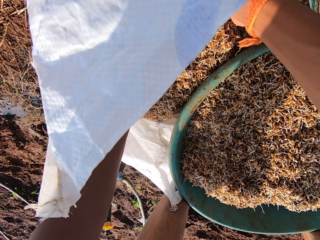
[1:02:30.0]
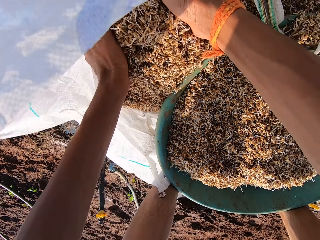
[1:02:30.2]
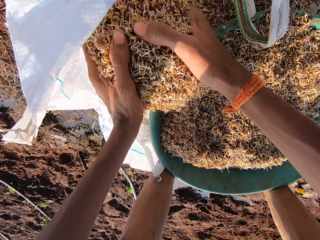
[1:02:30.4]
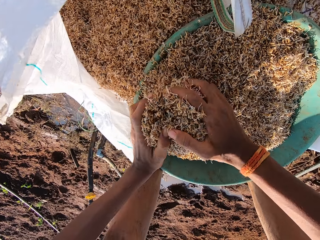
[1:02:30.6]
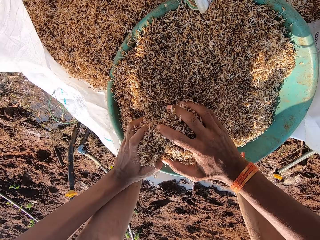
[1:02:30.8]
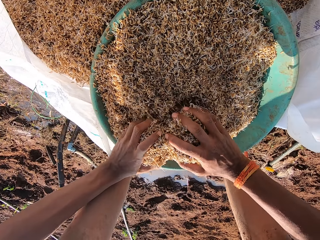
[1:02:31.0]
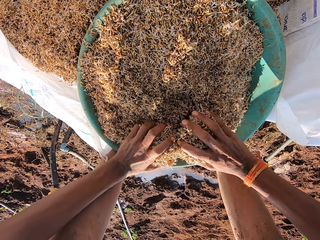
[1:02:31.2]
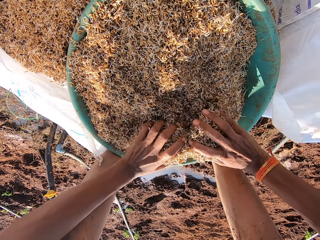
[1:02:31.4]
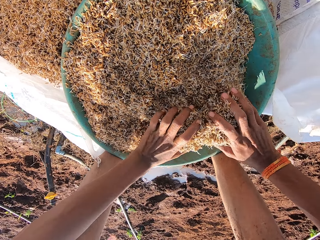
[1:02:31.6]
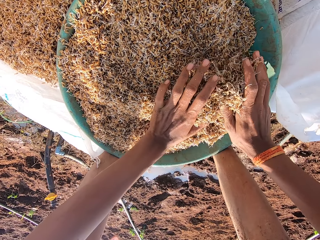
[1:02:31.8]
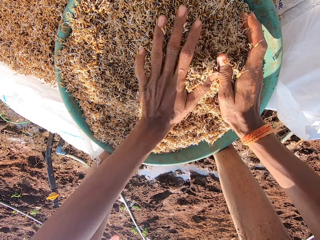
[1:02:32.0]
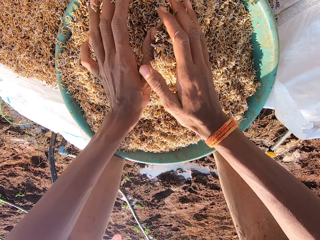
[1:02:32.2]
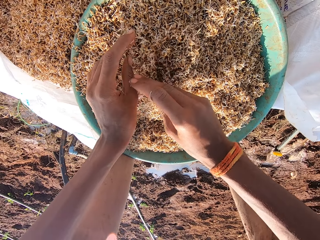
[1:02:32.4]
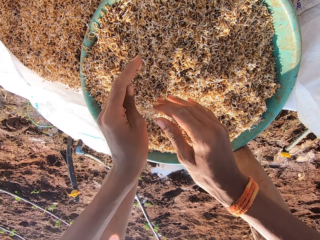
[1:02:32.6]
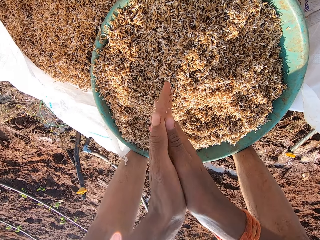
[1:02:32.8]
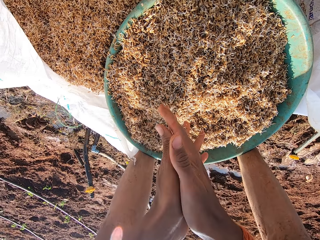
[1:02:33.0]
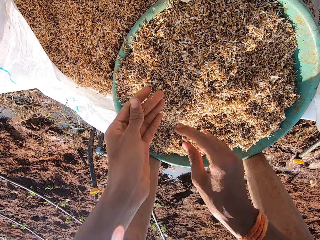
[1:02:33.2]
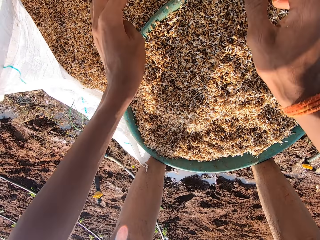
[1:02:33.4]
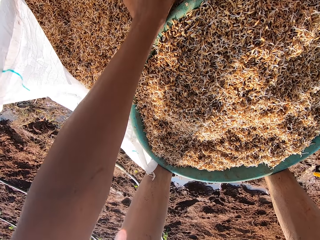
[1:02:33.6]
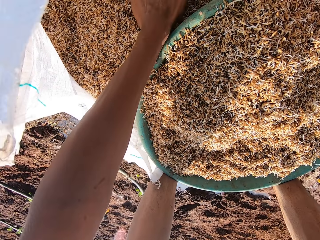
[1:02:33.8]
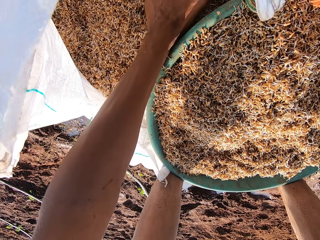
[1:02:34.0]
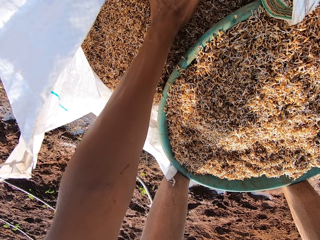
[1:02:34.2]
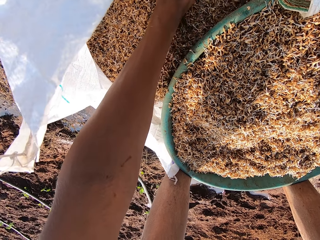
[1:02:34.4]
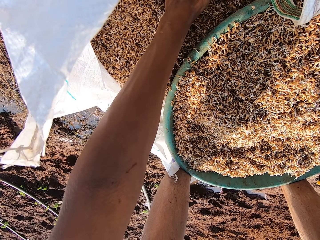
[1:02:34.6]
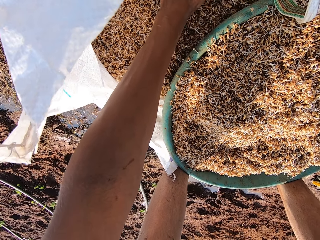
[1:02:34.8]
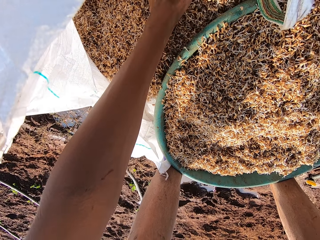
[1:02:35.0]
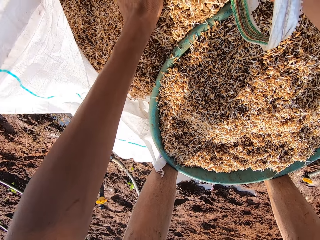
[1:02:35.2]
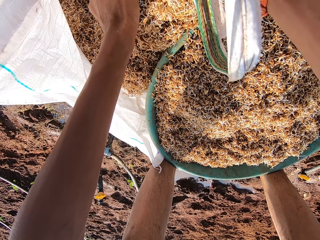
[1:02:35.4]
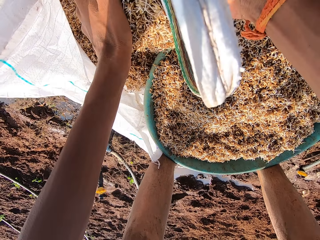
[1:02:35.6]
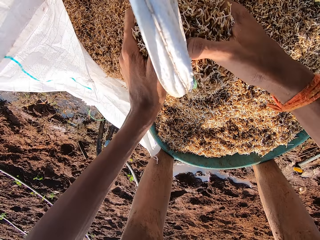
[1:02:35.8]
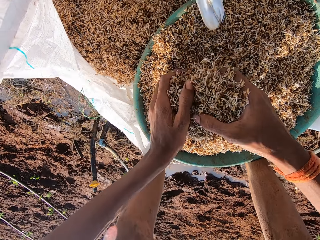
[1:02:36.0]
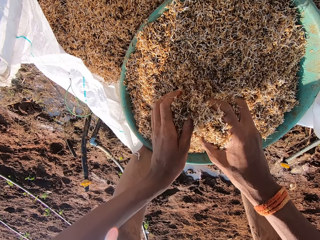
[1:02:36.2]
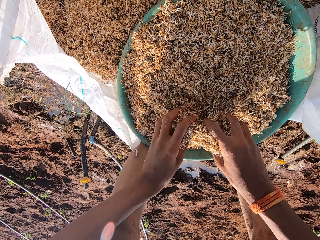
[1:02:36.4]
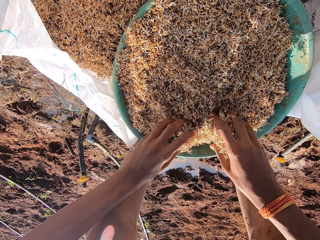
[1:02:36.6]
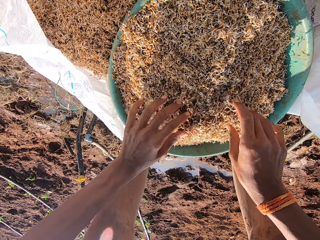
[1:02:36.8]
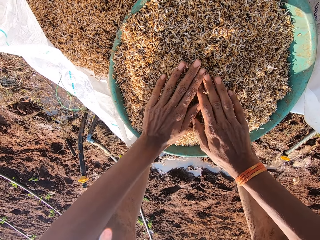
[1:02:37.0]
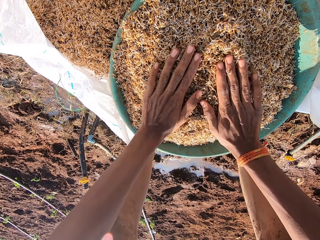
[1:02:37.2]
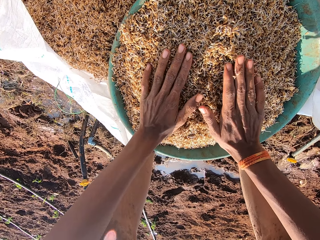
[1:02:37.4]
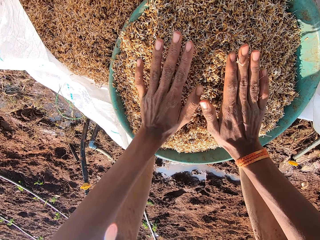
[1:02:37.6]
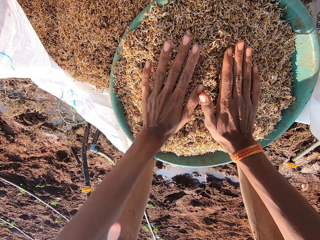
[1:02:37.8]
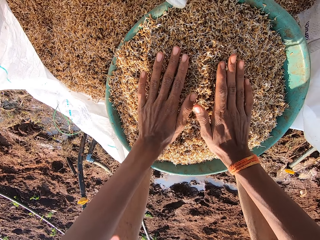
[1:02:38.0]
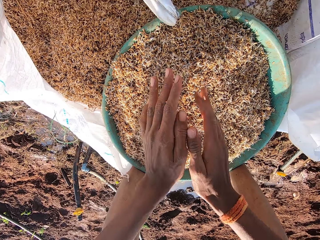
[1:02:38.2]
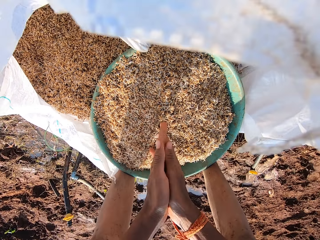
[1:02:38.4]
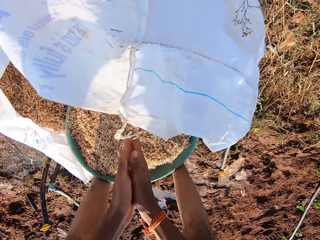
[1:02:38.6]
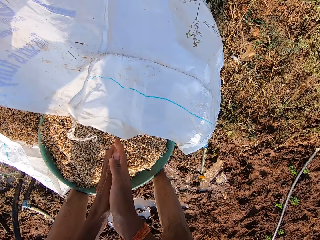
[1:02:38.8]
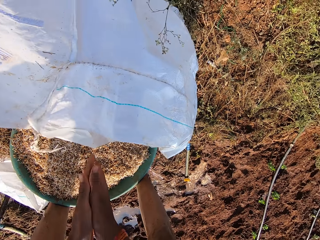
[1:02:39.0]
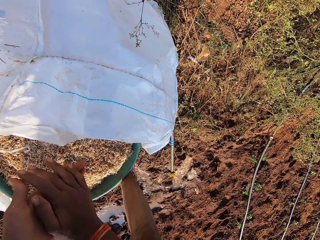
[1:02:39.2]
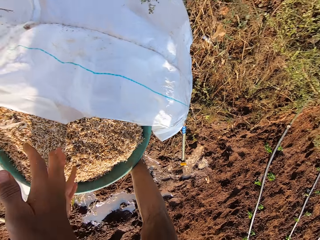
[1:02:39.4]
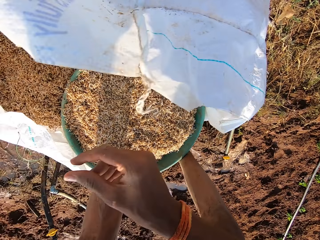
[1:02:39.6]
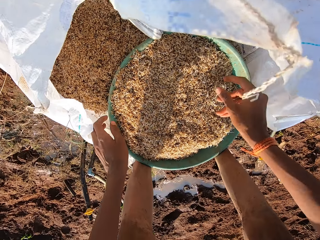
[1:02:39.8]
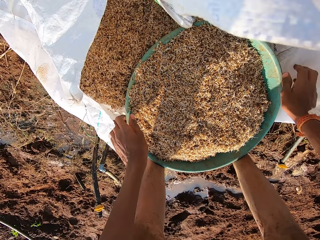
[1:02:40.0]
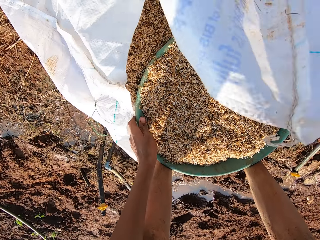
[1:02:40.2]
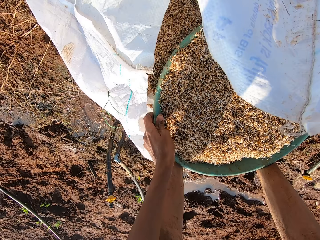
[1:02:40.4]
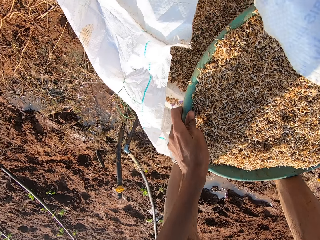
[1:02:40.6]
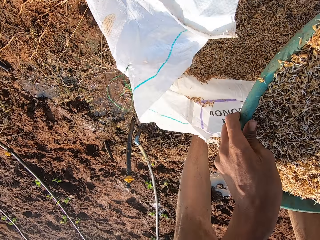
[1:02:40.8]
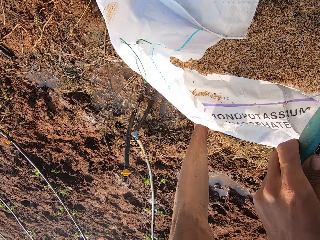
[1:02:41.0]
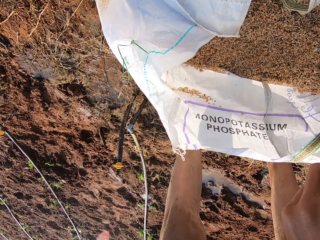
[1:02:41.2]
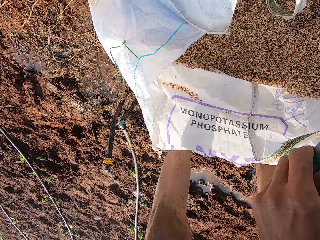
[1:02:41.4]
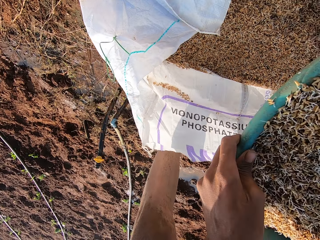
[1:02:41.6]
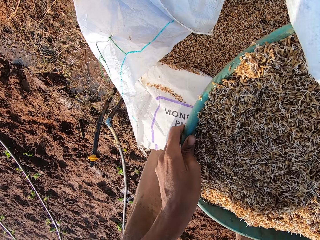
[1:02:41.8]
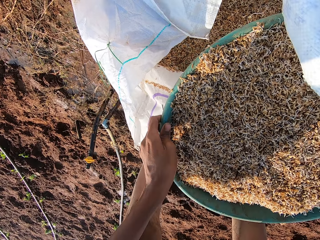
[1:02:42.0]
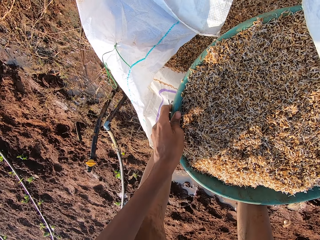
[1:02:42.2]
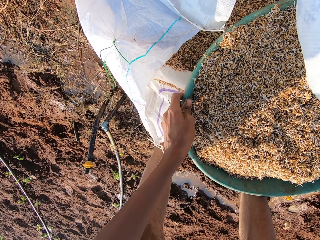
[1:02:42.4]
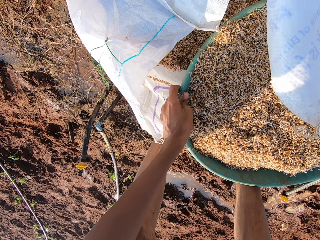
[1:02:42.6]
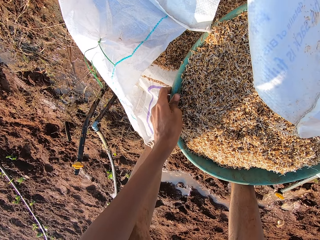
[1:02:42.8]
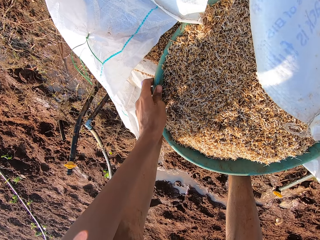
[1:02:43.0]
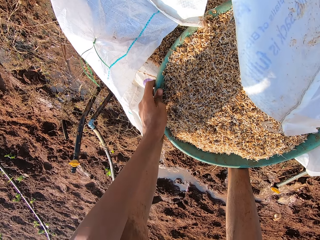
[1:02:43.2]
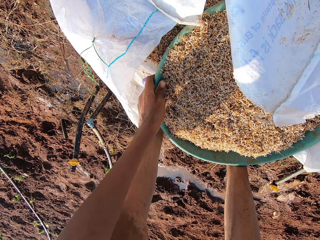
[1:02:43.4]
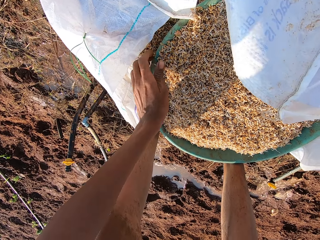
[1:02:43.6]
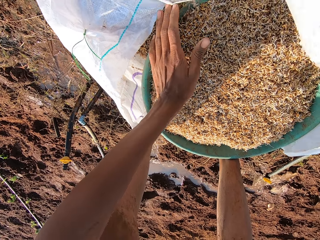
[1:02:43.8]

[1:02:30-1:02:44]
The camera wearer rubs his hands together. He scoops grass seeds into the bowl with his hands. He taps on the grass seeds in the bowl with his hands. He rubs his hands together. He carries the bowl of grass seeds from the bag of grass seeds with his hands. He places the bowl of grass seeds on the bag of grass seeds with his hands.

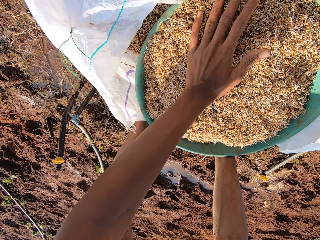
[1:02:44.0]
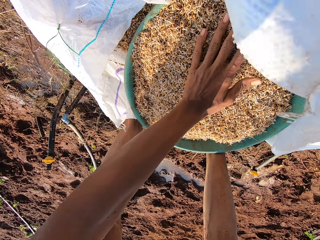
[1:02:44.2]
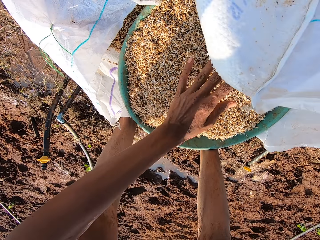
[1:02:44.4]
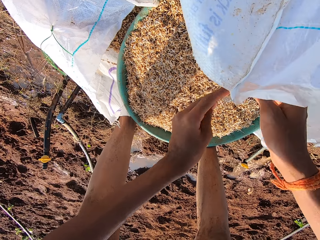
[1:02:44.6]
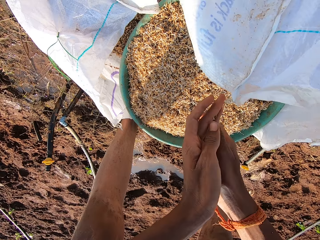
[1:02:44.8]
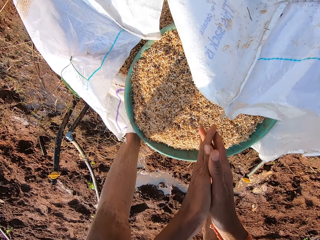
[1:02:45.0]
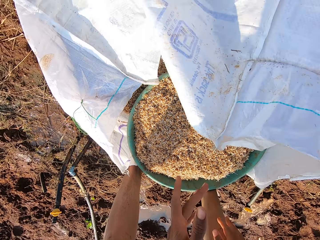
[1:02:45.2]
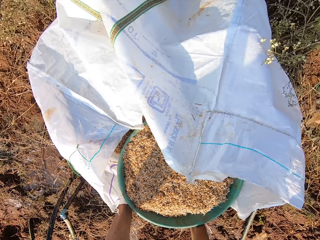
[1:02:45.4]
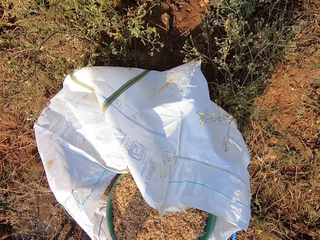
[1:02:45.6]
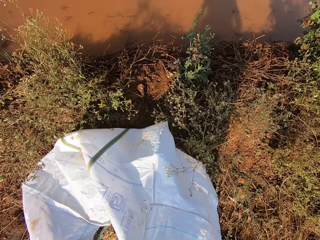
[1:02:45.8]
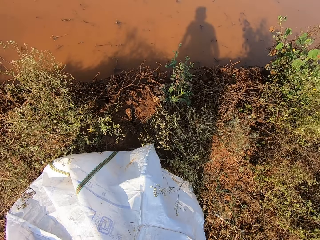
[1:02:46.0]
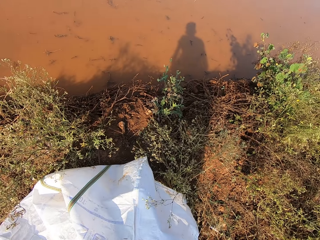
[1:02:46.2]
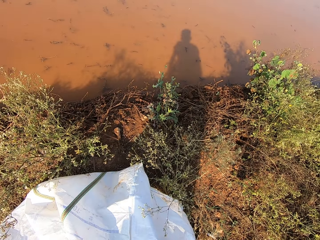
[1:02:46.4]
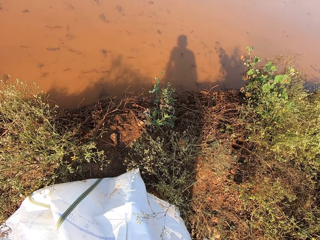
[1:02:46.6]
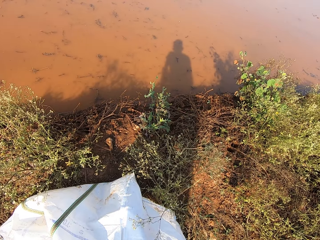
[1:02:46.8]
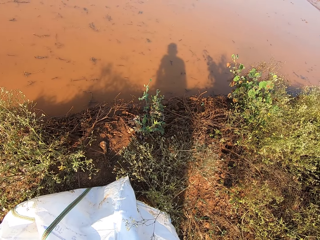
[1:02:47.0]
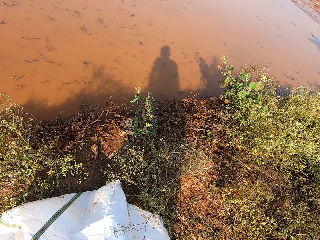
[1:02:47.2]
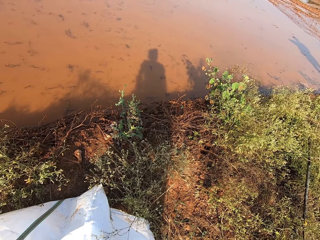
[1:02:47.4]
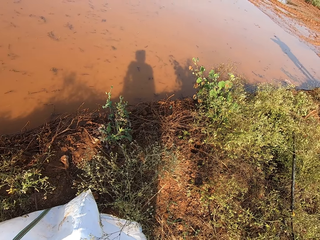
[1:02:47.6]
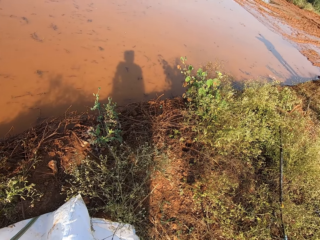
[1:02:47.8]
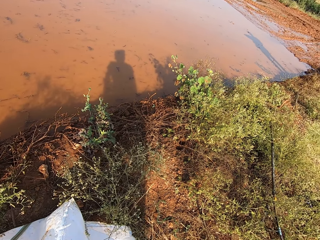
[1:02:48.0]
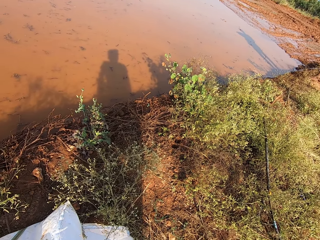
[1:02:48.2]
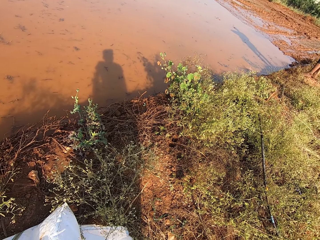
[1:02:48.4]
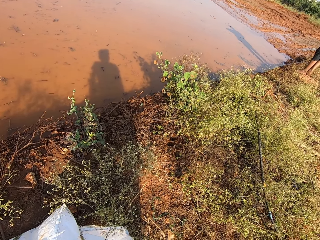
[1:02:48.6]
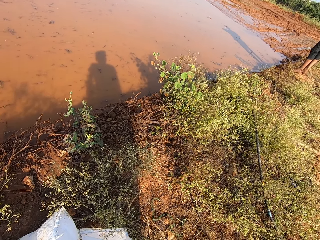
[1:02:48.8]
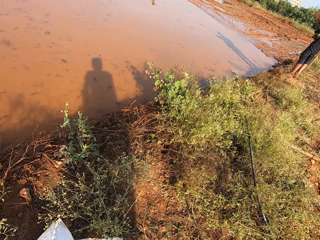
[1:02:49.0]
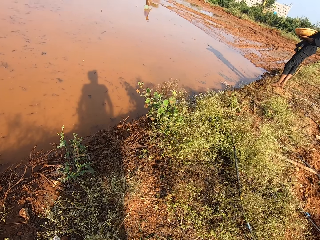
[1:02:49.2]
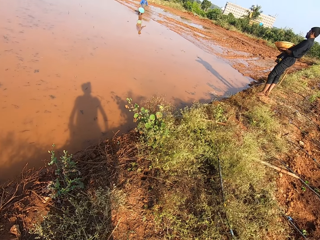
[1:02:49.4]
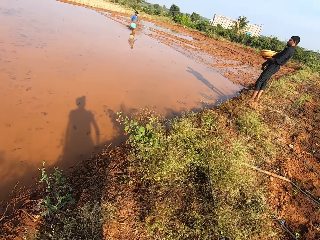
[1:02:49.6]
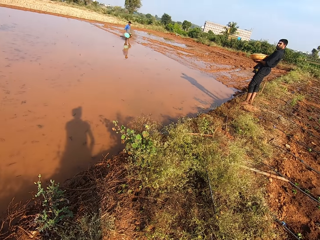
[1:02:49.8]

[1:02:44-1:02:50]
The camera wearer puts the basin down. He spreads the grass seeds in the bowl with his left hand. He levels something in the basin. He rubs his hands together. He looks around.
